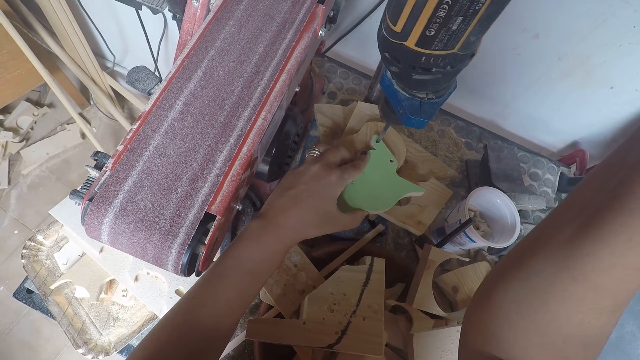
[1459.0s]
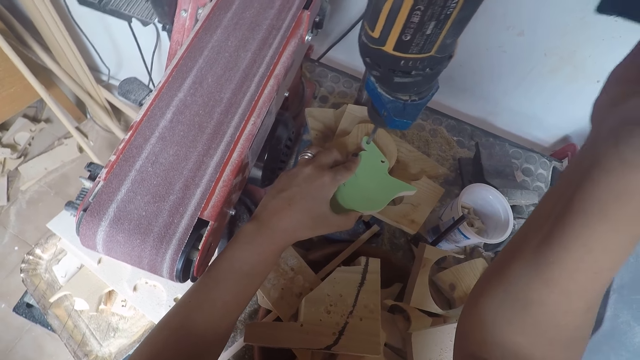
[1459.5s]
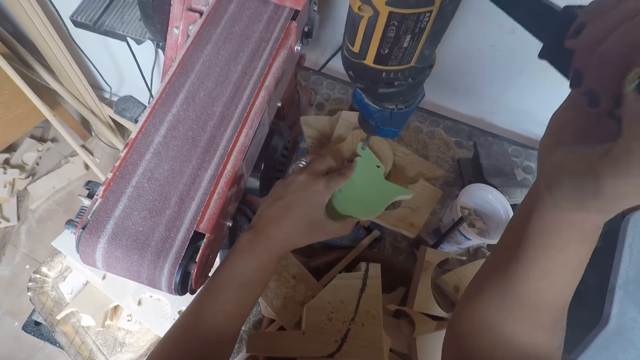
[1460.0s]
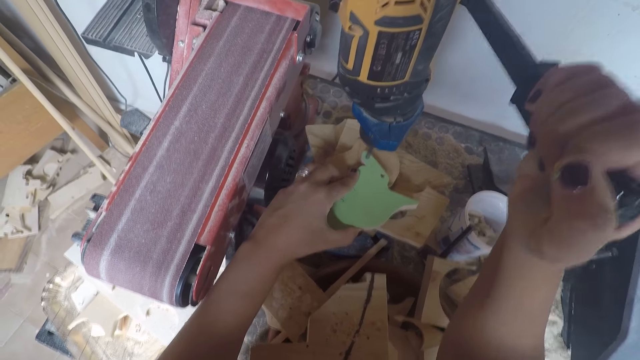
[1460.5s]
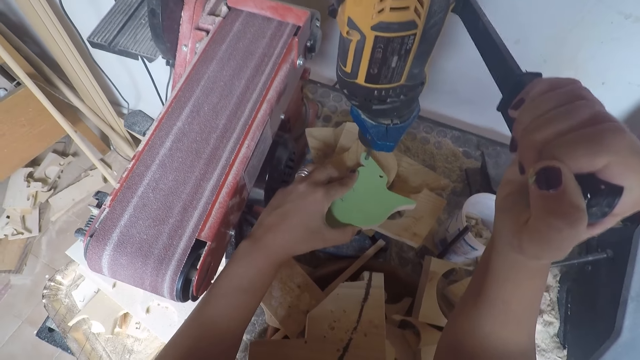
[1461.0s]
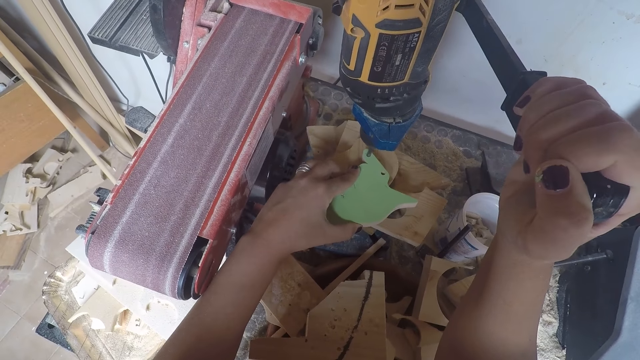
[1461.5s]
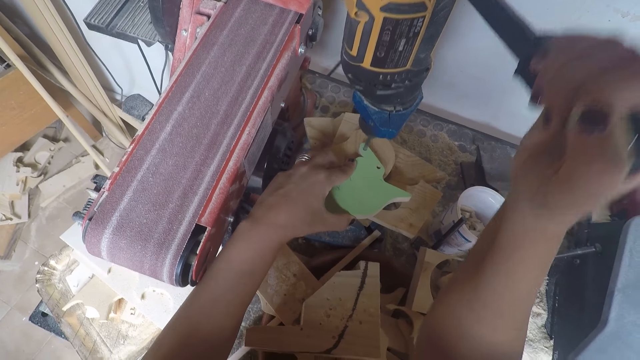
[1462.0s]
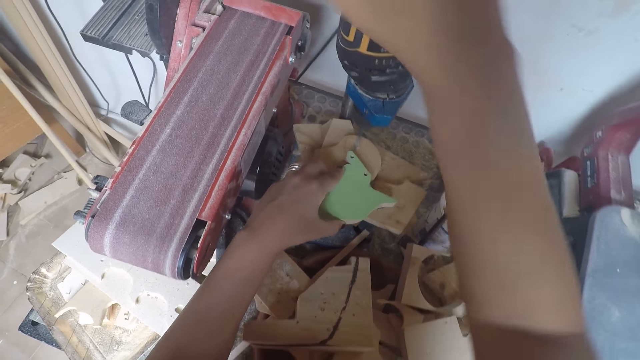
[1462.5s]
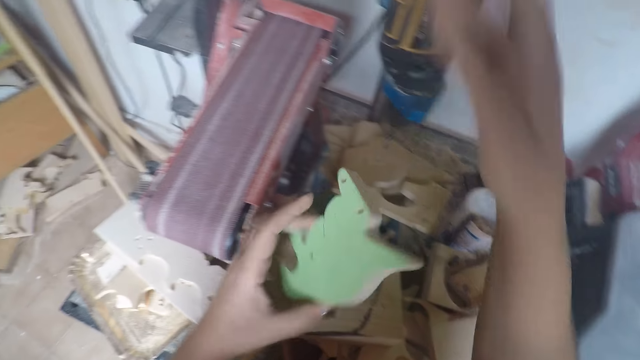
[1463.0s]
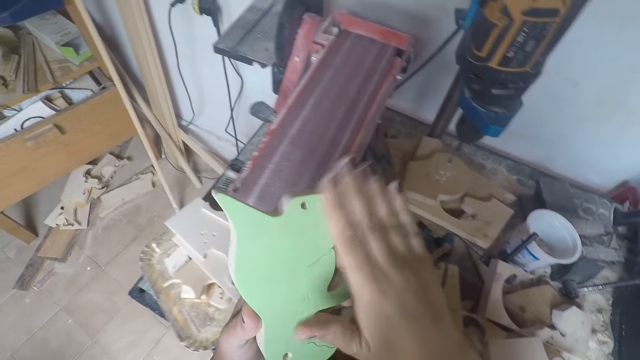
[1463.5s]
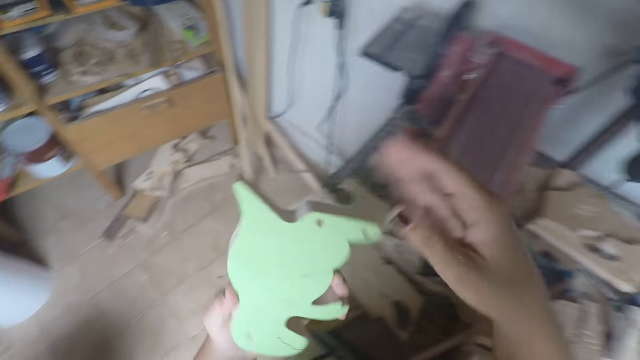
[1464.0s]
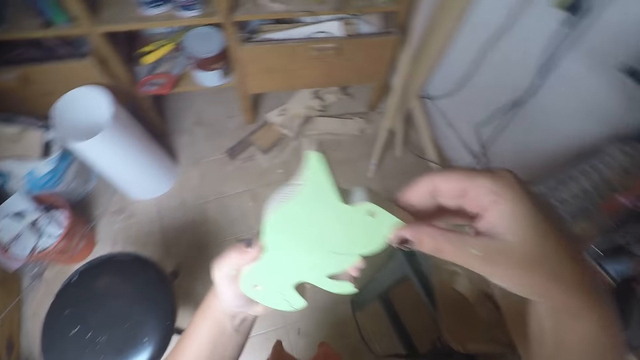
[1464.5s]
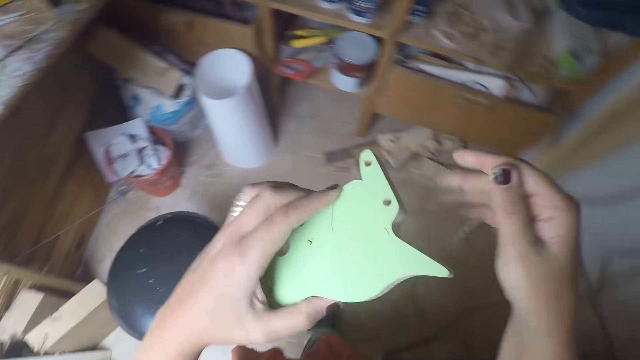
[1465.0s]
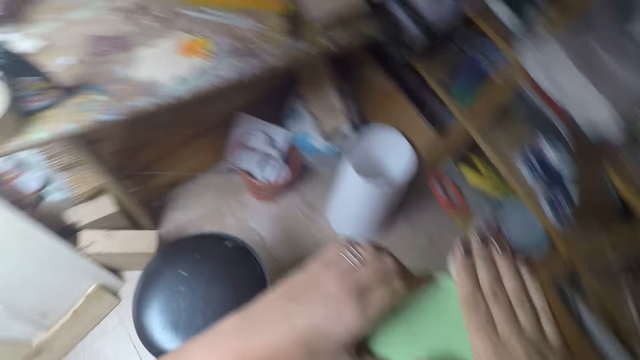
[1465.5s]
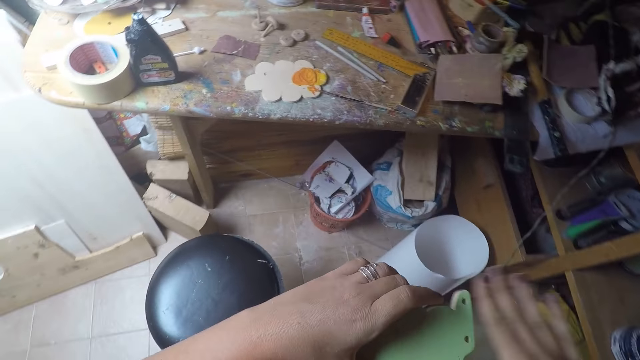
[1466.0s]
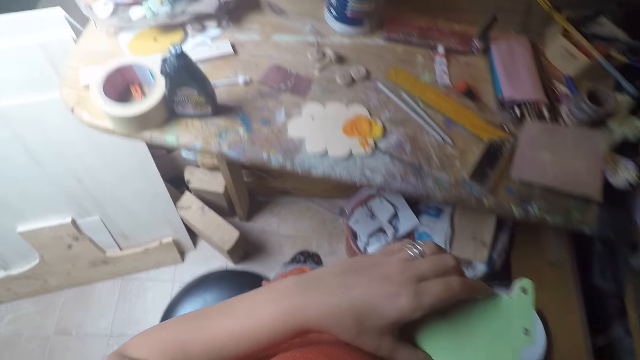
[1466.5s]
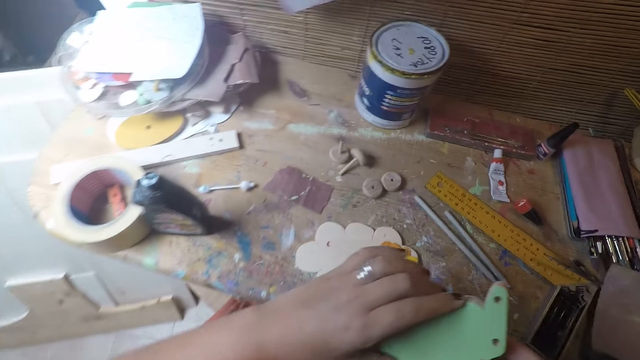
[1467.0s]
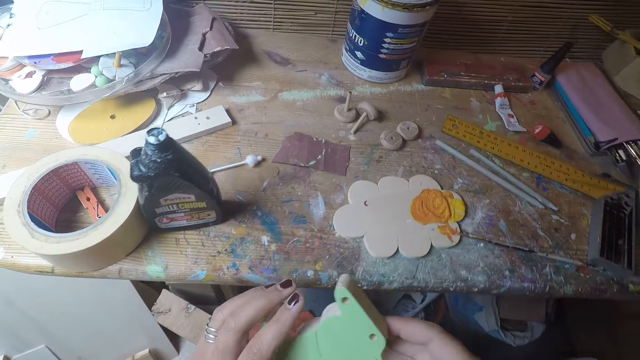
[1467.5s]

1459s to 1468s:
The camera wearer drills the hole of the wood shaped dinosaur with the drill press. She carries the wood shaped dinosaur on the drill press with her left hand. She puts off the drill press with her right hand. She adjusts a drill. She cleans the wood shaped dinosaur with her right hand. She walks towards the table. She turns the wood shaped dinosaur. She wipes on the wood shaped dinosaur.

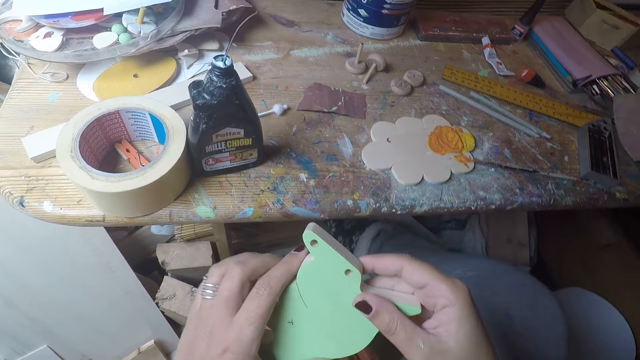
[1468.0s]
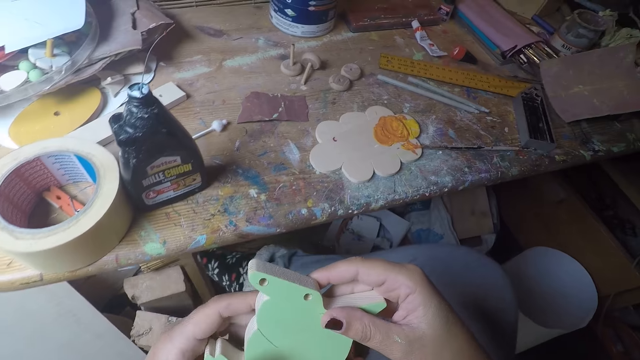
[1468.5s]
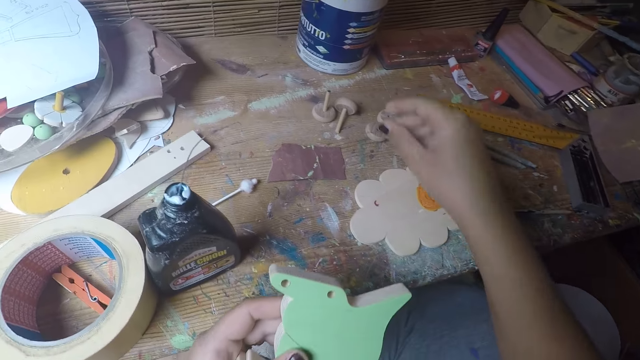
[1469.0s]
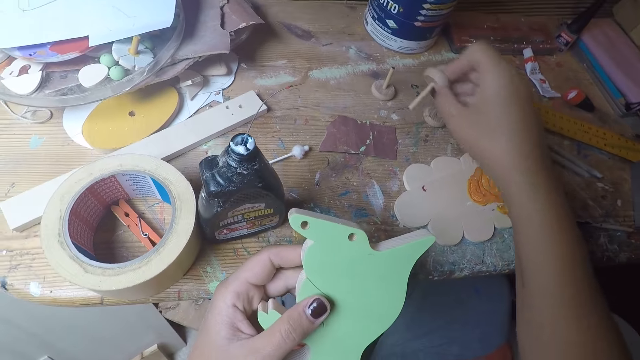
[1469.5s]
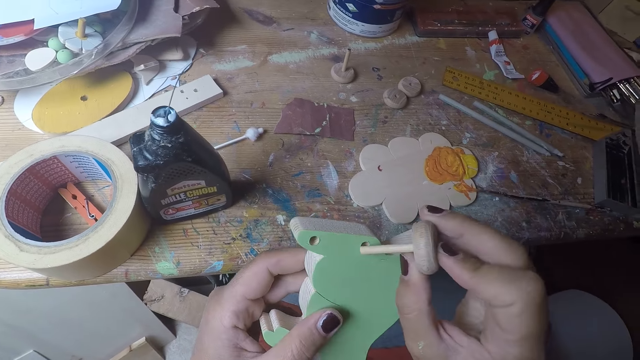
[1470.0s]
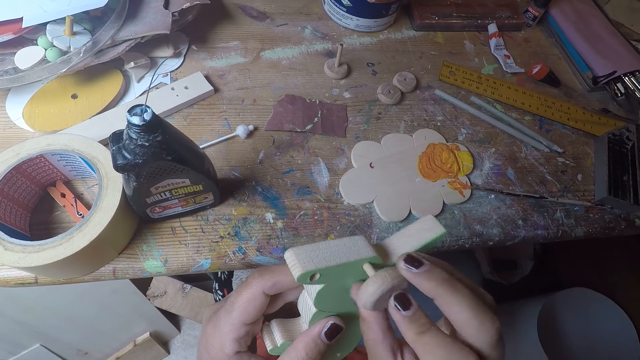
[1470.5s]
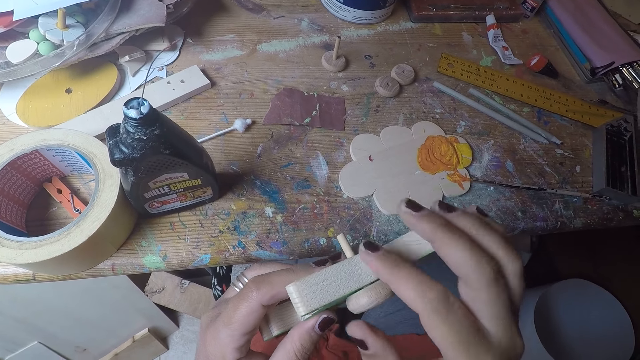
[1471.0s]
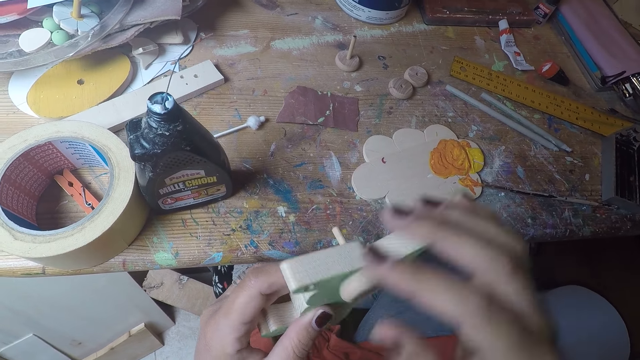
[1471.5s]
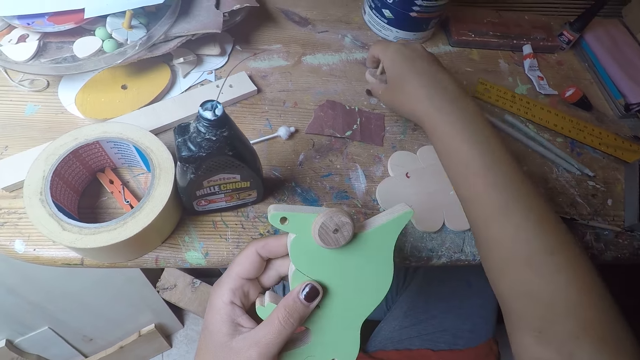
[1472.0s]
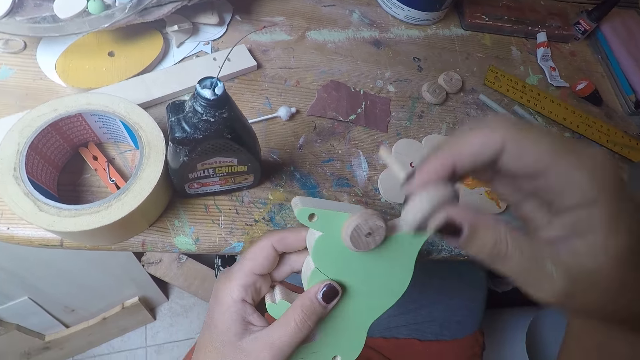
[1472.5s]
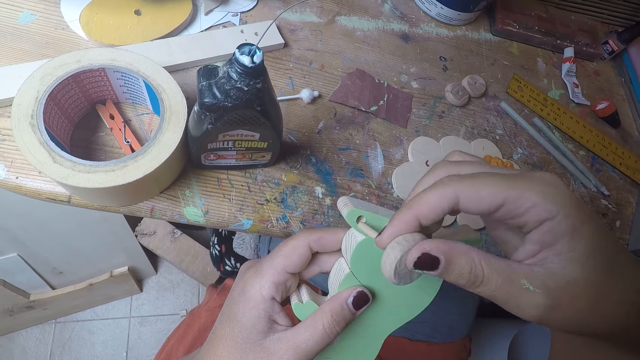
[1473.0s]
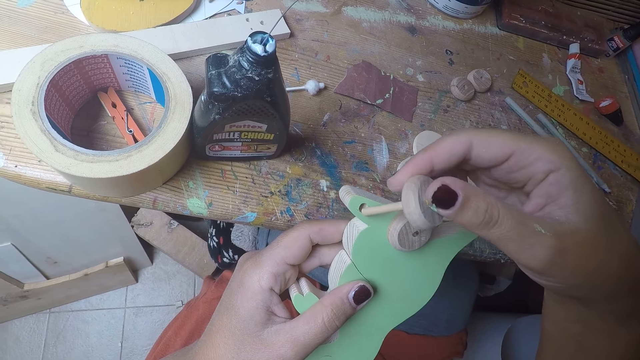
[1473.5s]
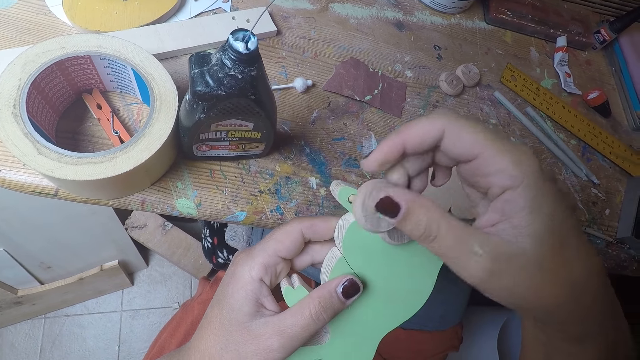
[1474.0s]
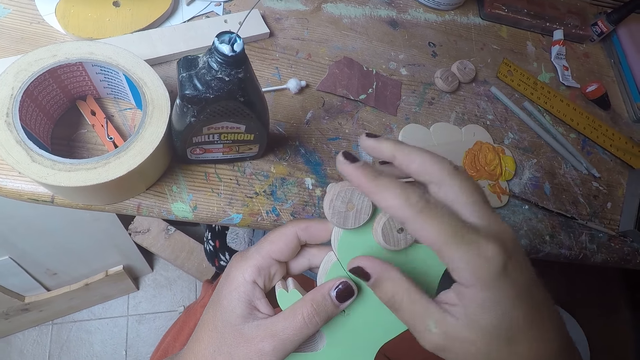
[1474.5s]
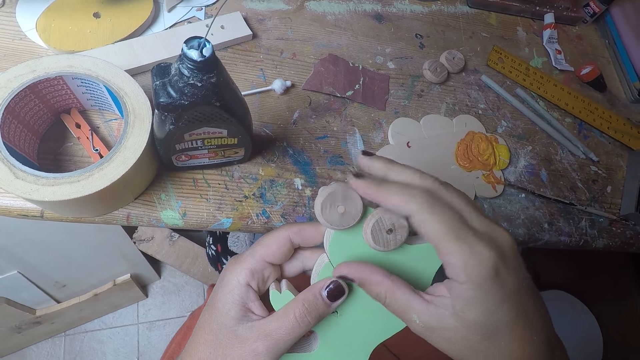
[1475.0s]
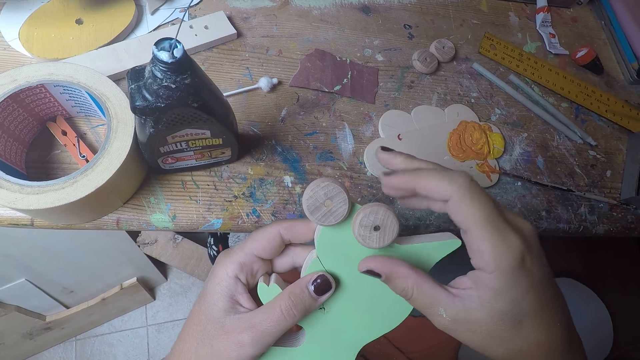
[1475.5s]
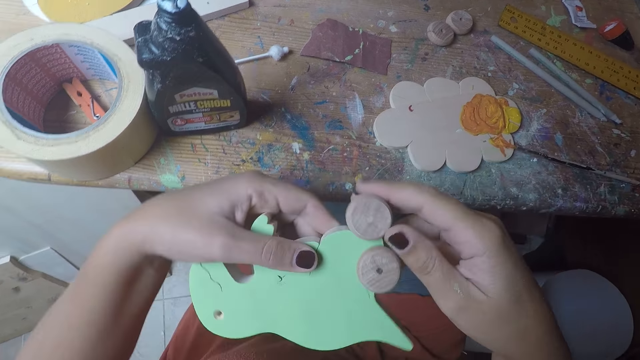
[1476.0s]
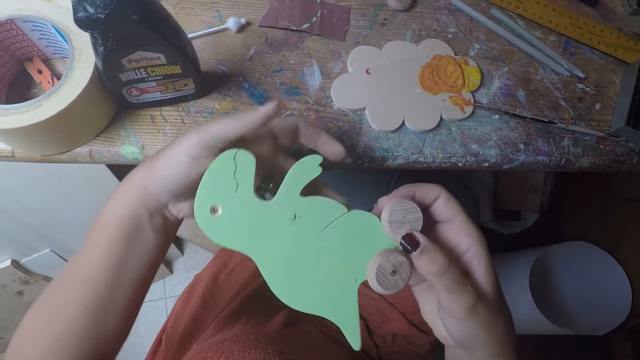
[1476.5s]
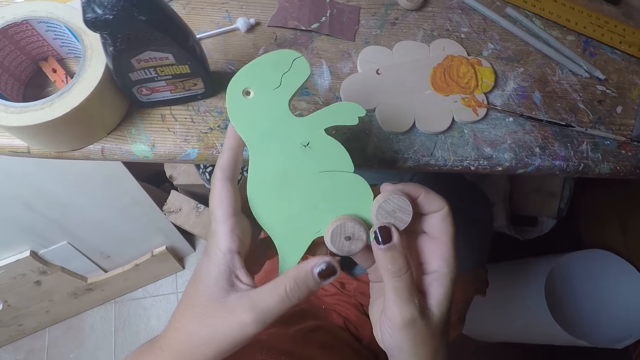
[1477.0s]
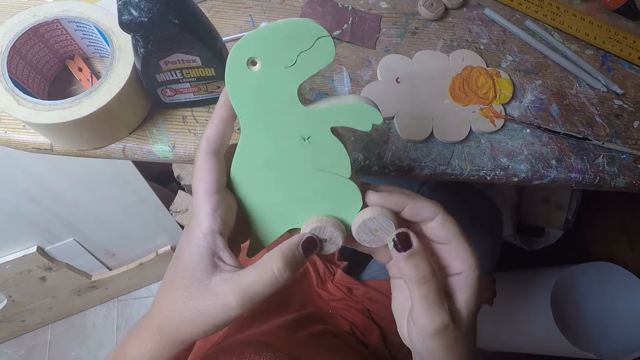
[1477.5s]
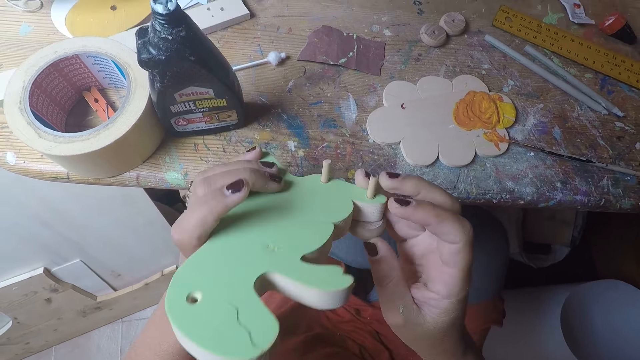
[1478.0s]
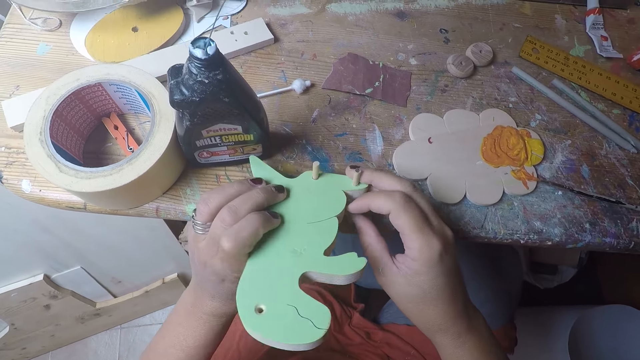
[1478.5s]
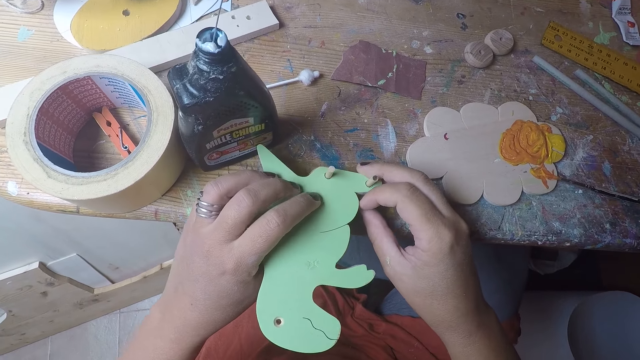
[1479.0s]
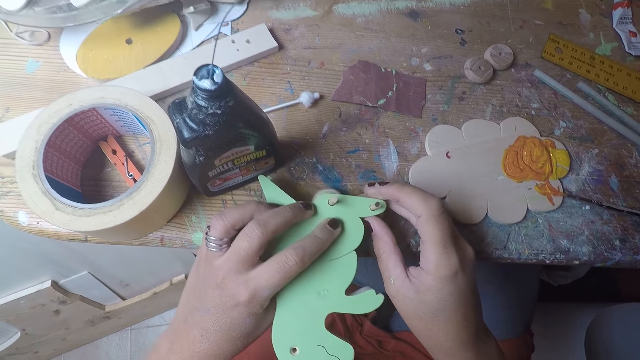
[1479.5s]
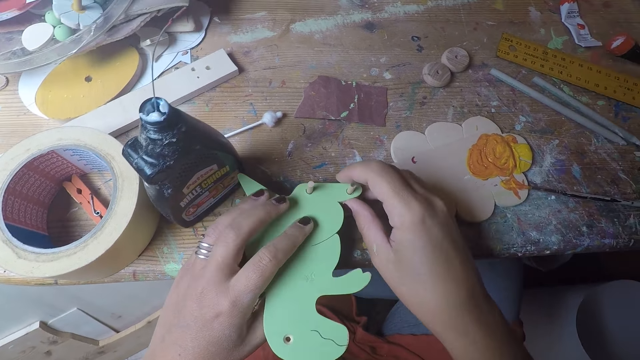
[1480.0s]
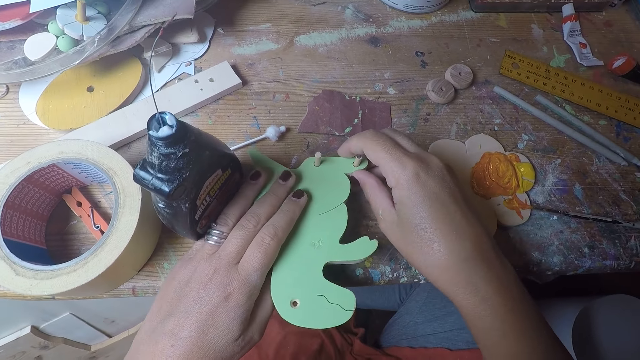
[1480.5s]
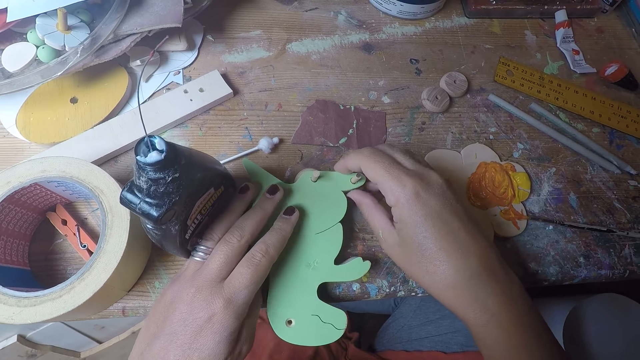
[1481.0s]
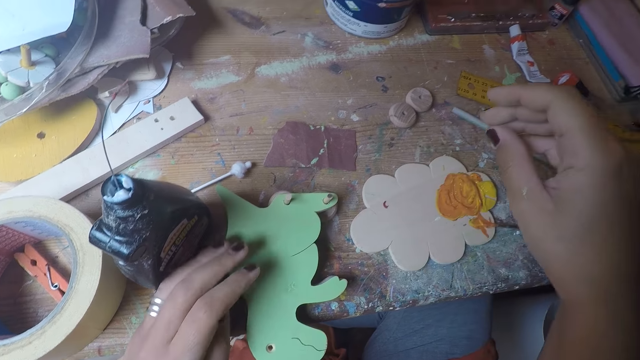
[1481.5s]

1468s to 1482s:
The camera wearer sits on a stool. She folds the legs. She picks up the short wooden stick with the round wood on the table with her right hand. She puts the short wooden stick with the round wood in her right hand into the hole of the wood shaped dinosaur. She picks up the short wooden stick with the round wood on the table with her right hand. She puts the short wooden stick with the round wood in her right hand into the hole of the wood shaped dinosaur. She rolls the round wood on the wood shaped dinosaur with her right hand, using a finger. She turns the wood shaped dinosaur with both hands. She drops the wood shaped dinosaur on the table with both hands.
